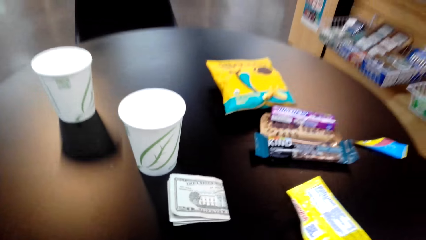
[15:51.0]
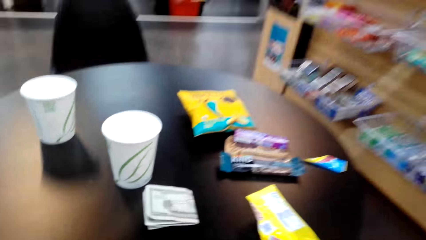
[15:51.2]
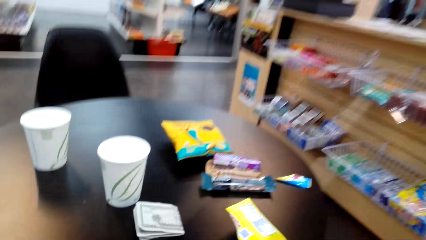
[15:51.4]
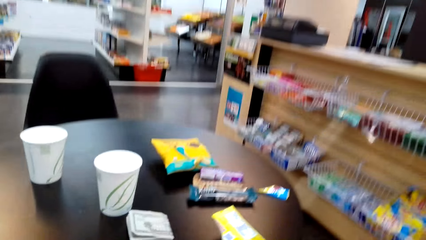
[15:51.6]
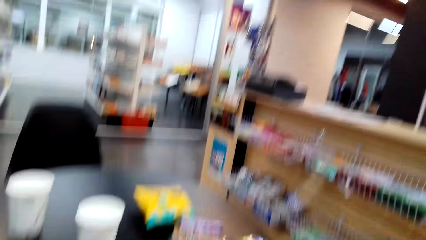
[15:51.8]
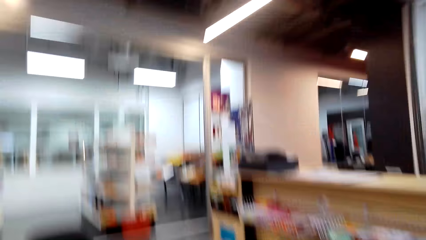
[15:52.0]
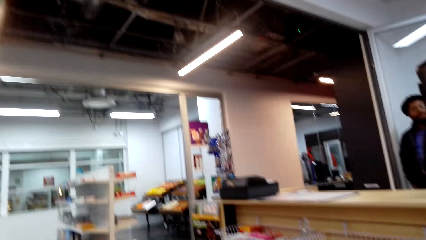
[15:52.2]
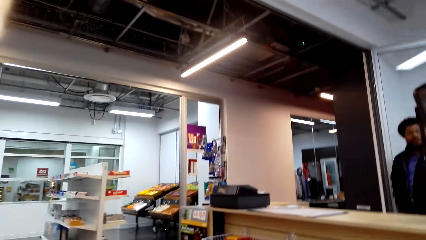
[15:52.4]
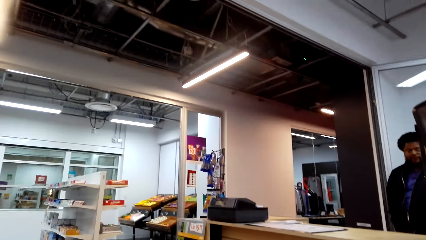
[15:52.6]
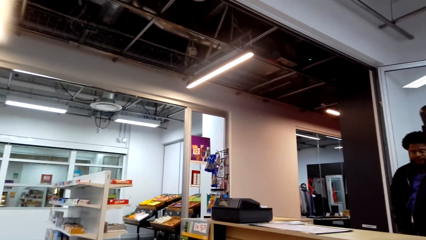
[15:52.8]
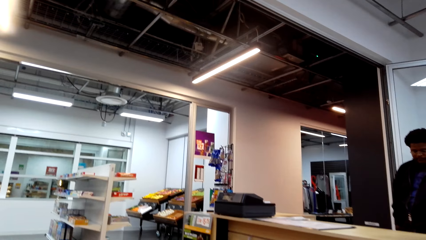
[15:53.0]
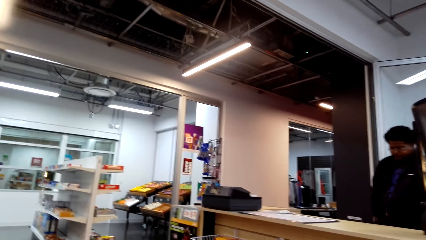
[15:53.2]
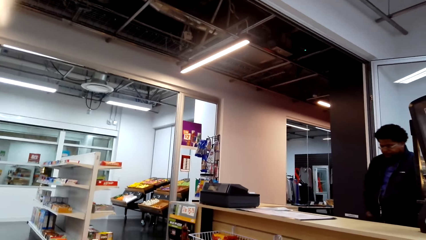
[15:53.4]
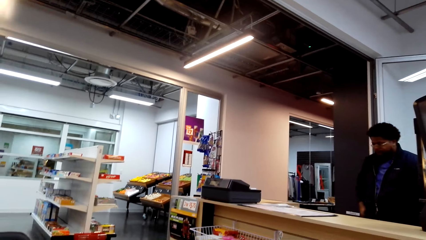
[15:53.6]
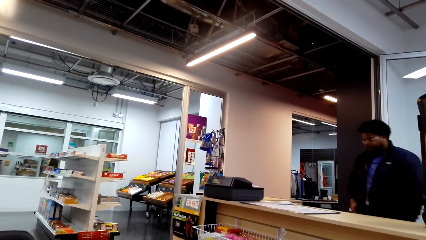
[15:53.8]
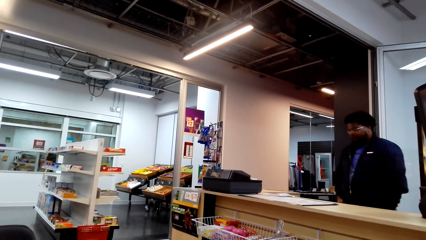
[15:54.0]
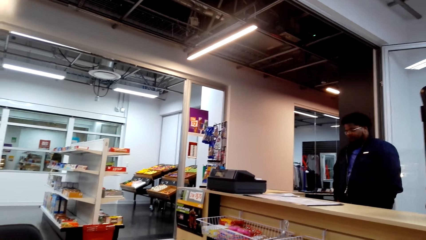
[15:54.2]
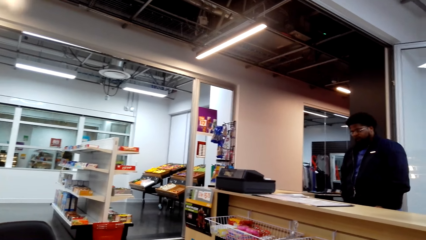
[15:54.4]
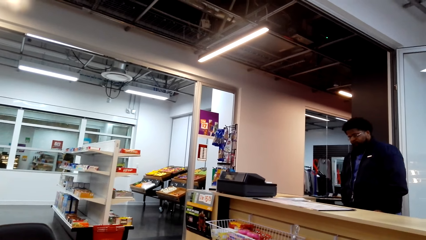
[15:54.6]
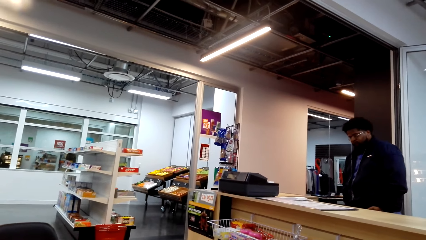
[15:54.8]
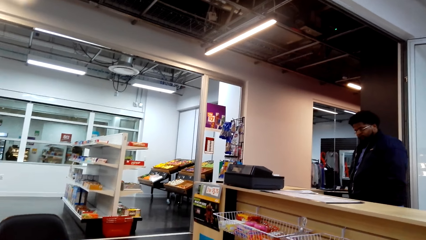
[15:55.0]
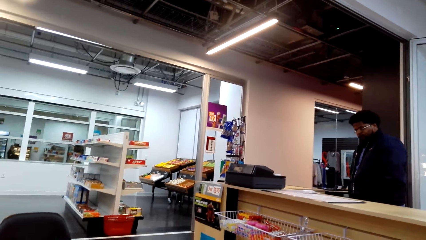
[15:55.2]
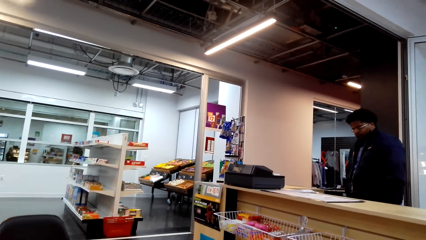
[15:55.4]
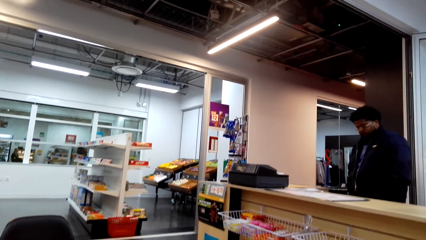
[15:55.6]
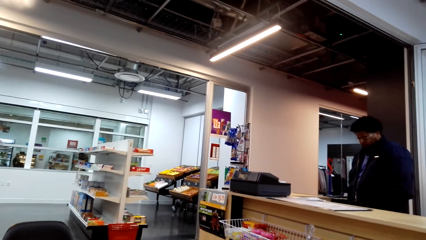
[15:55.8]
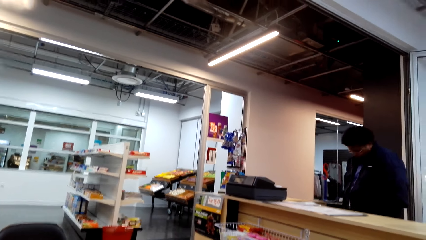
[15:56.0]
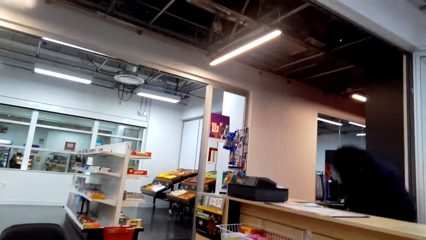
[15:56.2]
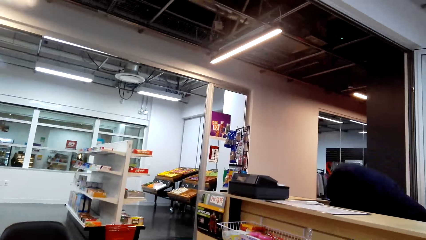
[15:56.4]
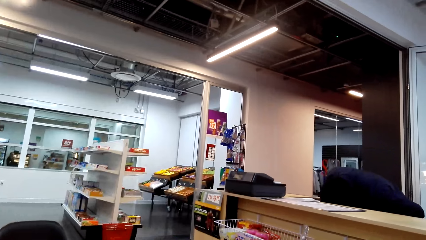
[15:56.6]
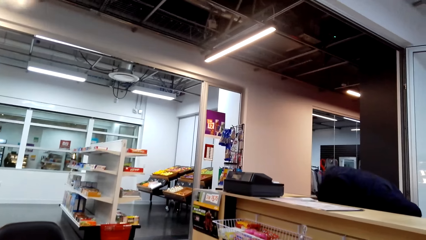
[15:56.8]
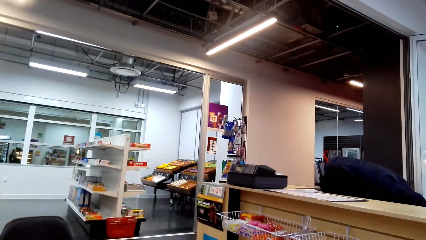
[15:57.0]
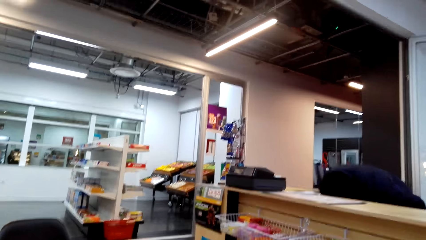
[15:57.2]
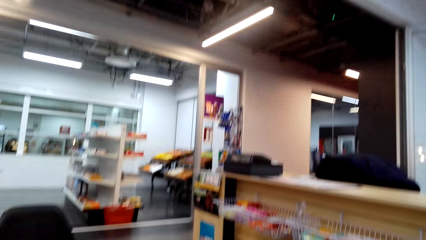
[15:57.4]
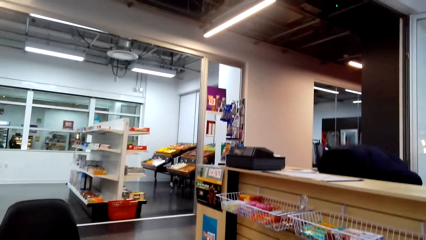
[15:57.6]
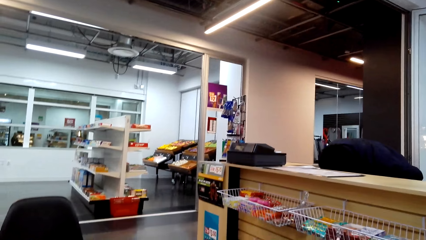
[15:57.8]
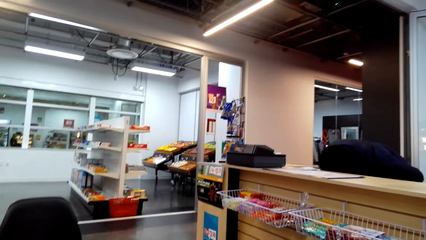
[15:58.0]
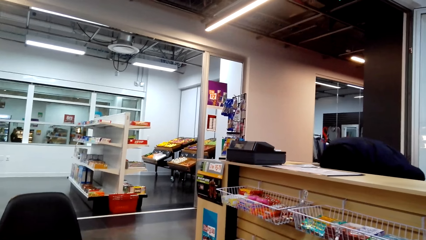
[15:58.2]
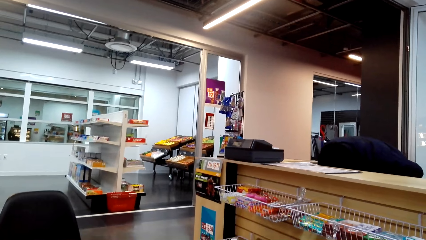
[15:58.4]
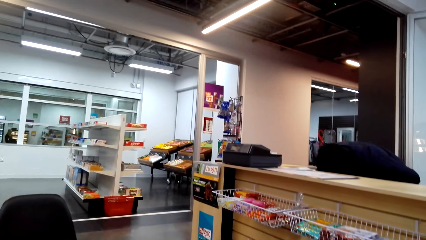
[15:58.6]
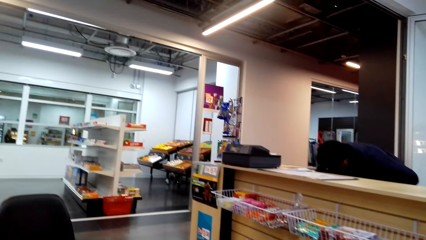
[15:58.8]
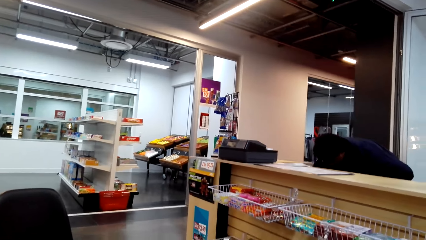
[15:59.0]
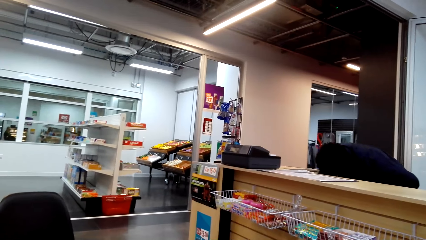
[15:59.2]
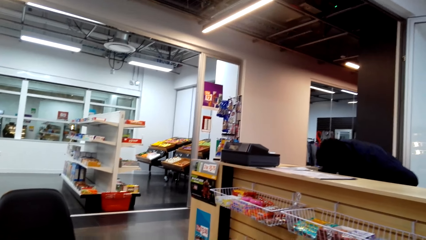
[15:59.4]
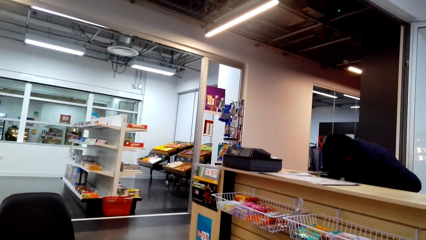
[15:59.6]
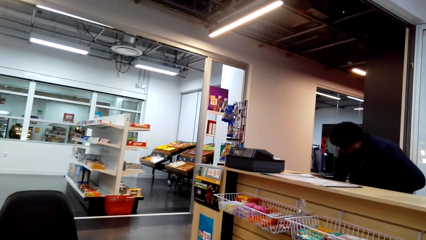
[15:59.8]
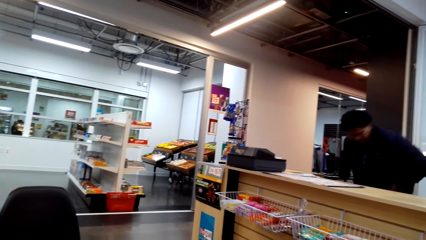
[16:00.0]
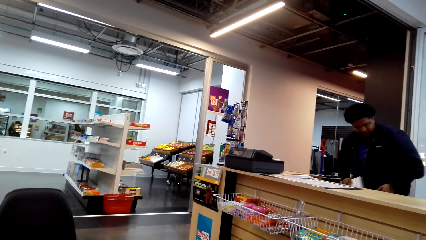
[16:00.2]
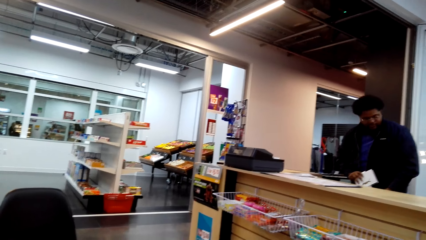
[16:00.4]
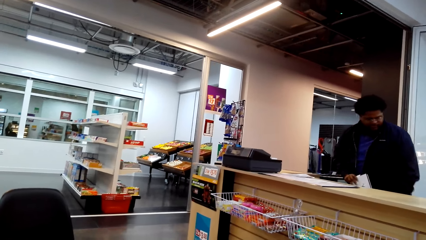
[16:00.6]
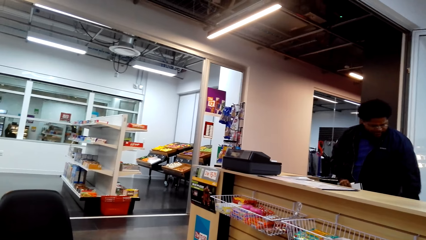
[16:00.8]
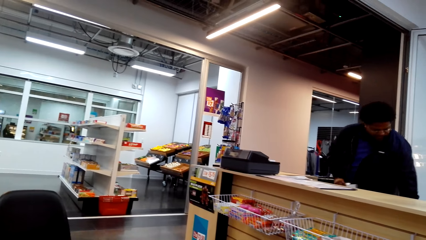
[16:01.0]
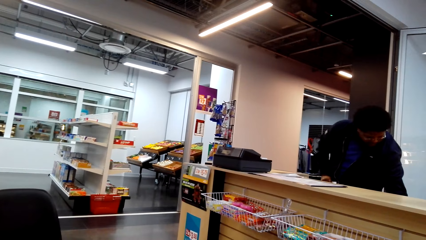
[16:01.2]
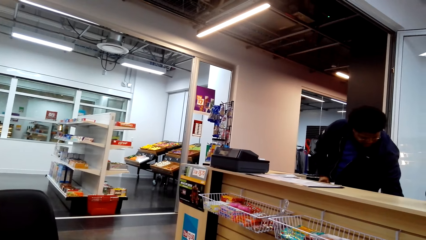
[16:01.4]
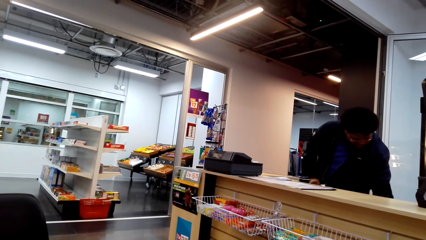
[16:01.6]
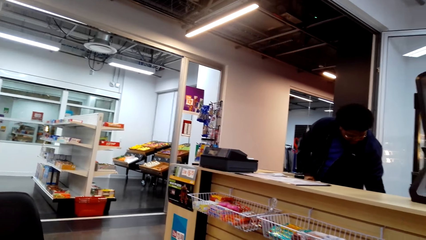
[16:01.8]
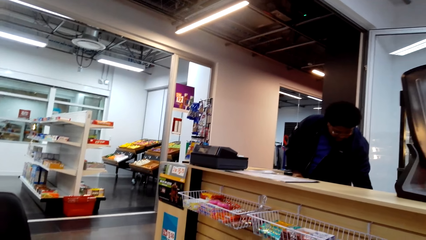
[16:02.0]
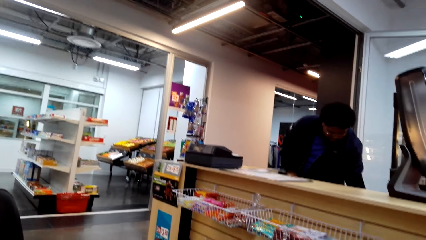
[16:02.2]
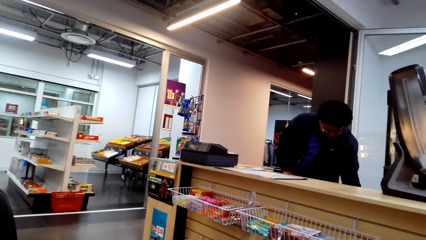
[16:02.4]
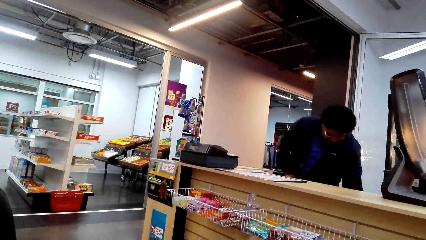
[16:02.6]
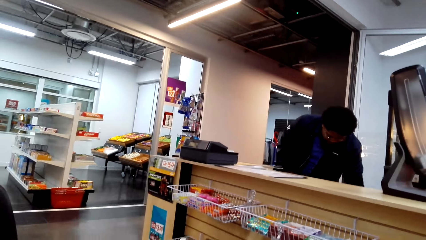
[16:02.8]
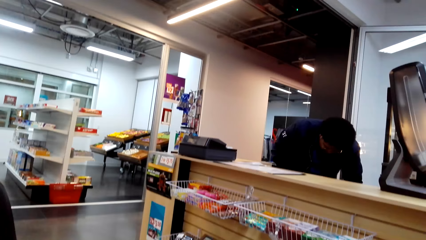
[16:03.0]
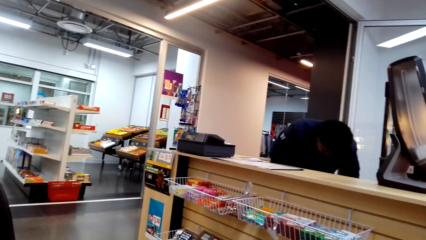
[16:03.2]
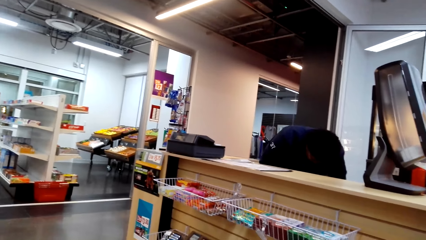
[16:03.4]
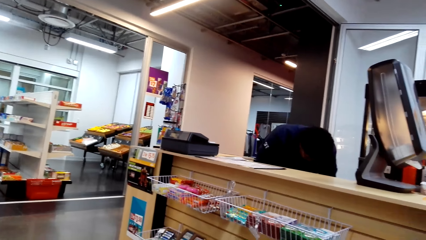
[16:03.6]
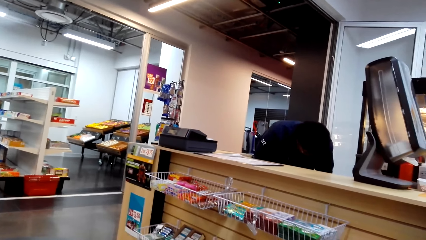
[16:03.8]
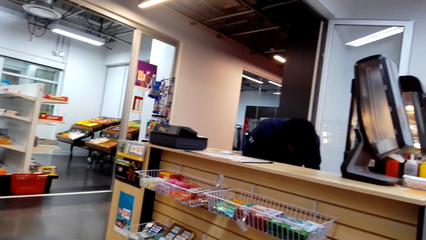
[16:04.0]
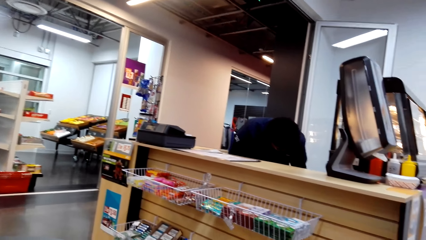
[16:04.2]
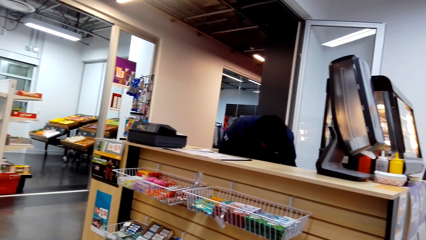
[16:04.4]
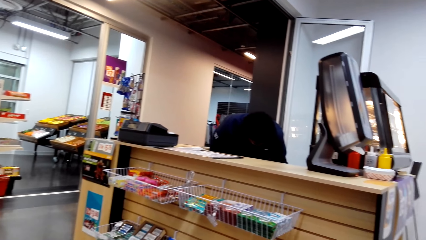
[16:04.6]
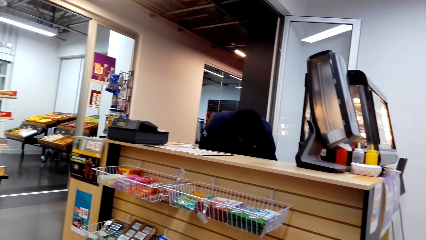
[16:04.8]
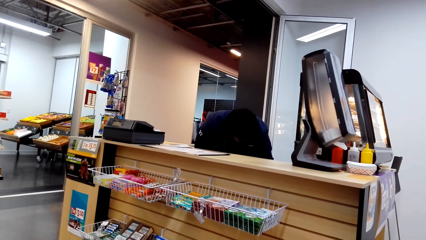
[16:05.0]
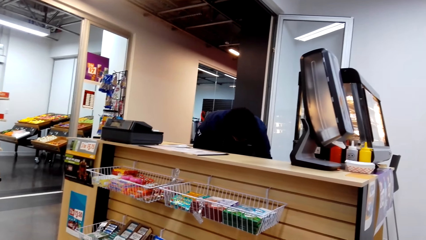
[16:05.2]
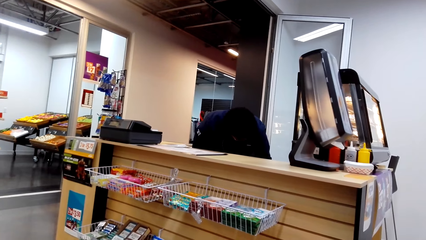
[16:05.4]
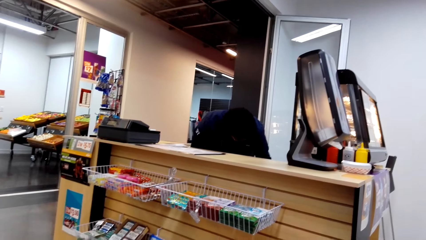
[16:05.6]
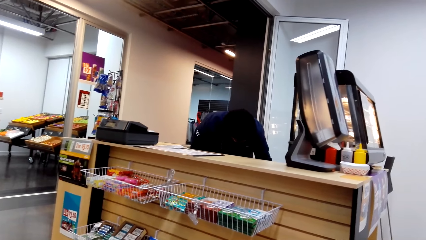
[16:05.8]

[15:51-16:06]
The person moves at the counter, leans on the counter table, bends in the counter and picks a piece of paper.
